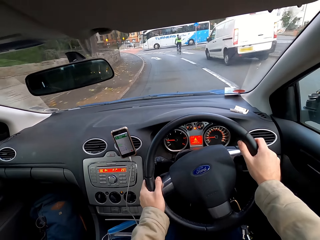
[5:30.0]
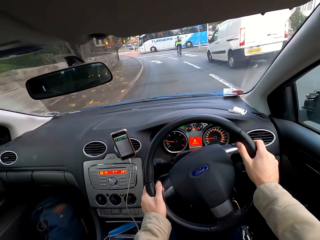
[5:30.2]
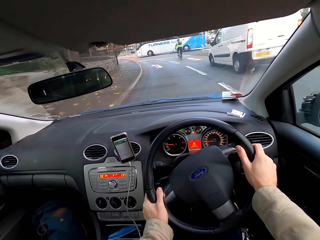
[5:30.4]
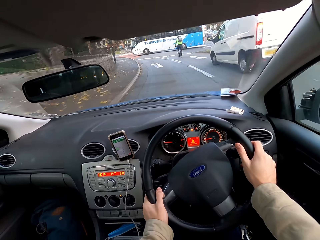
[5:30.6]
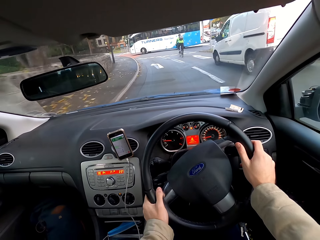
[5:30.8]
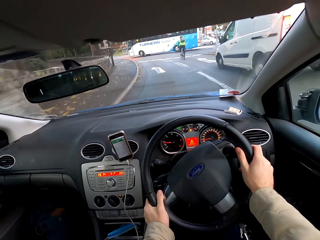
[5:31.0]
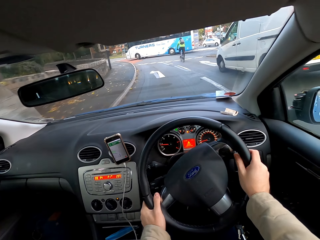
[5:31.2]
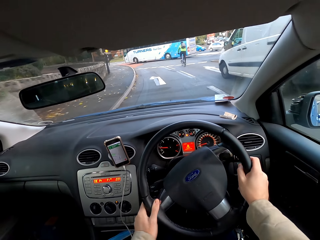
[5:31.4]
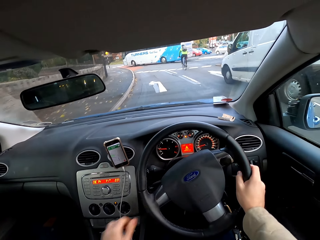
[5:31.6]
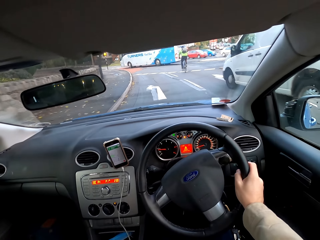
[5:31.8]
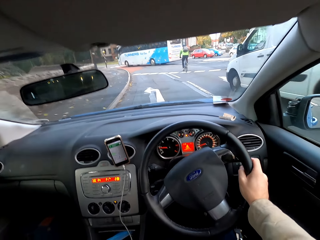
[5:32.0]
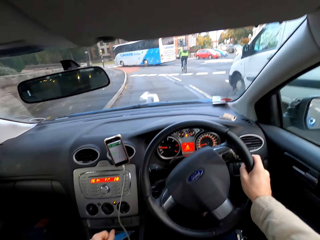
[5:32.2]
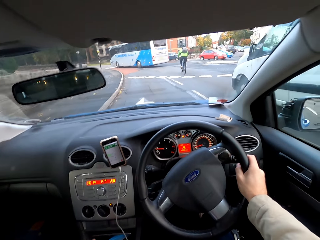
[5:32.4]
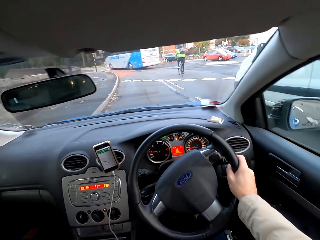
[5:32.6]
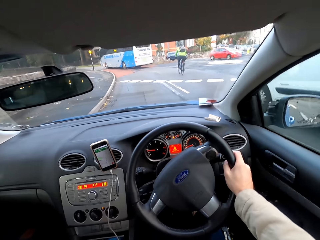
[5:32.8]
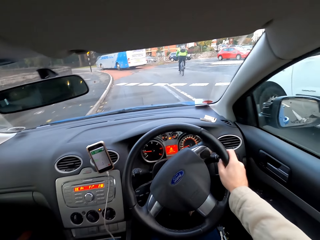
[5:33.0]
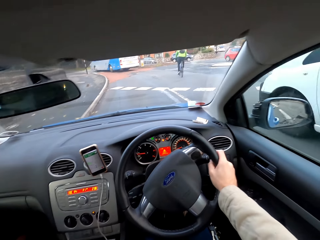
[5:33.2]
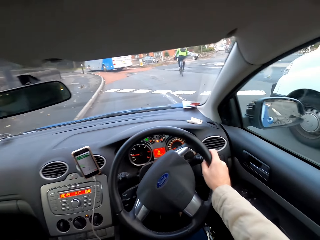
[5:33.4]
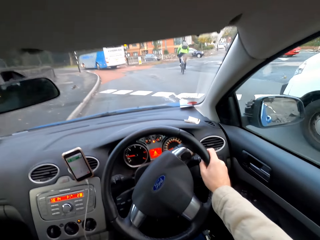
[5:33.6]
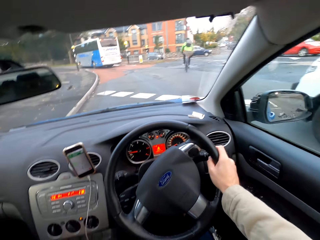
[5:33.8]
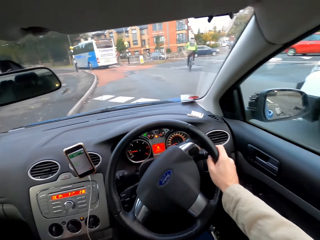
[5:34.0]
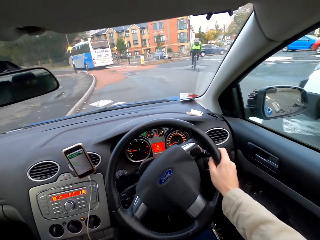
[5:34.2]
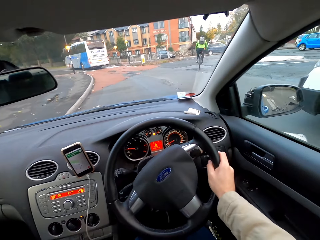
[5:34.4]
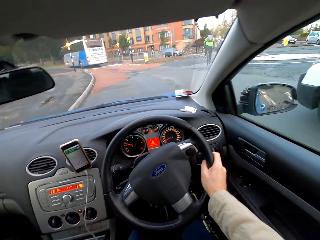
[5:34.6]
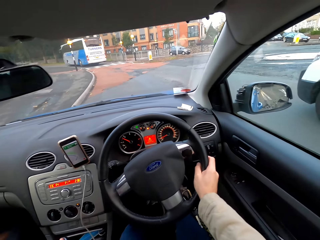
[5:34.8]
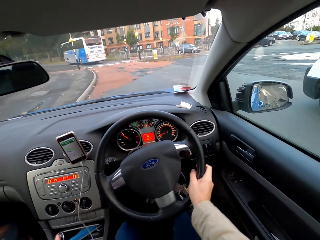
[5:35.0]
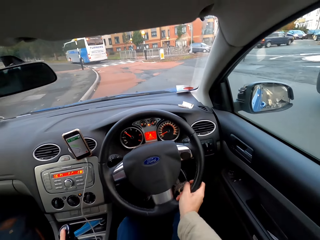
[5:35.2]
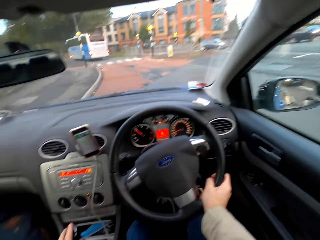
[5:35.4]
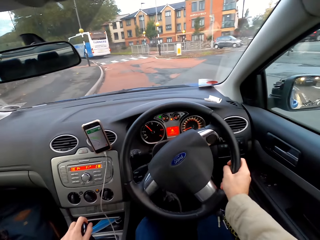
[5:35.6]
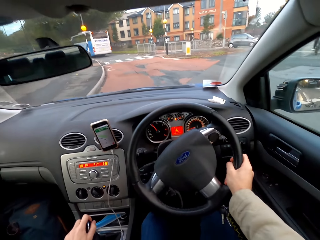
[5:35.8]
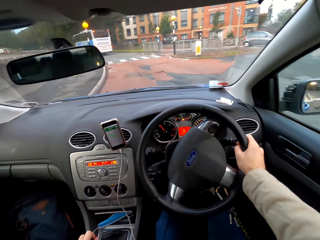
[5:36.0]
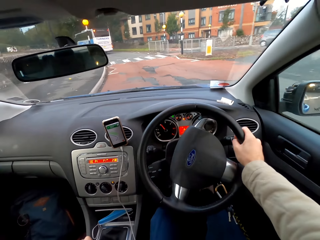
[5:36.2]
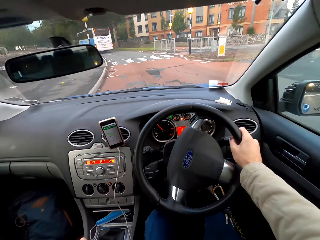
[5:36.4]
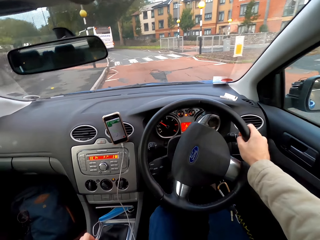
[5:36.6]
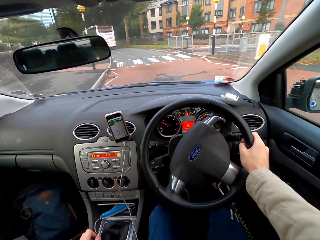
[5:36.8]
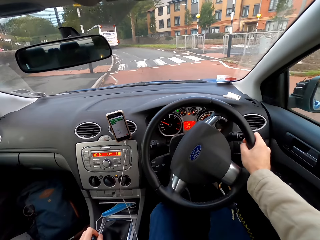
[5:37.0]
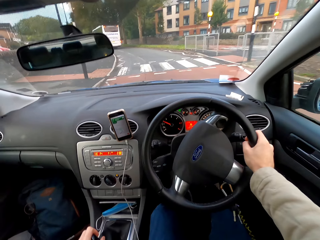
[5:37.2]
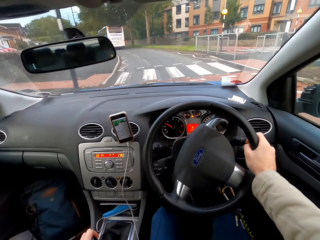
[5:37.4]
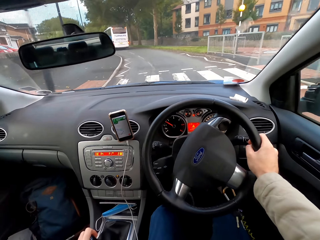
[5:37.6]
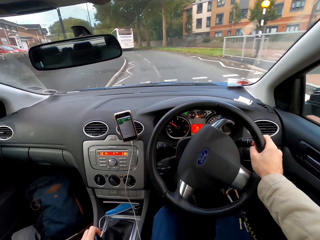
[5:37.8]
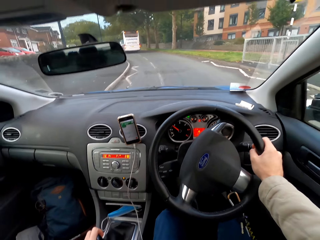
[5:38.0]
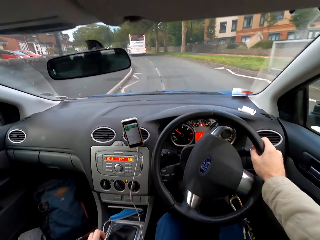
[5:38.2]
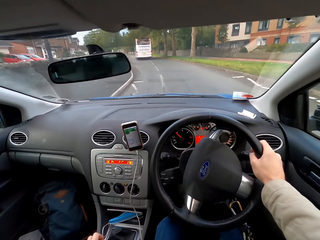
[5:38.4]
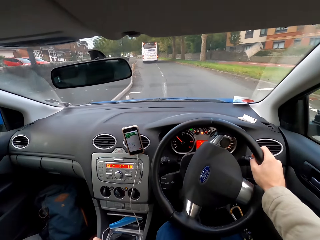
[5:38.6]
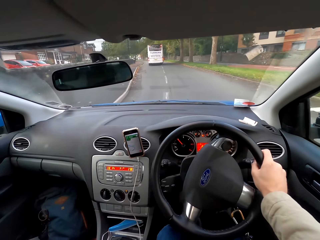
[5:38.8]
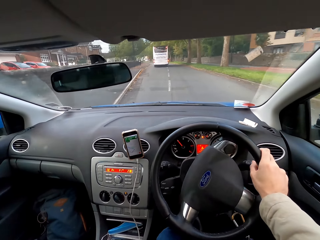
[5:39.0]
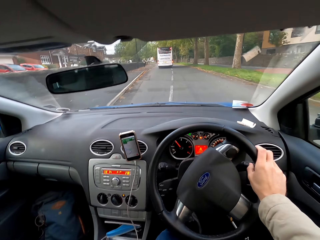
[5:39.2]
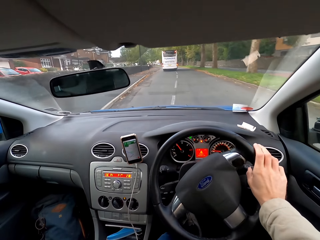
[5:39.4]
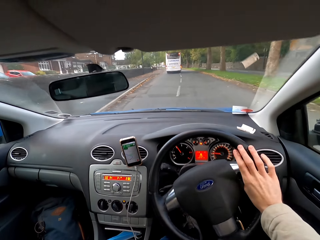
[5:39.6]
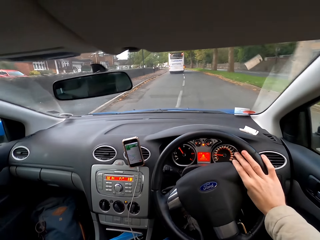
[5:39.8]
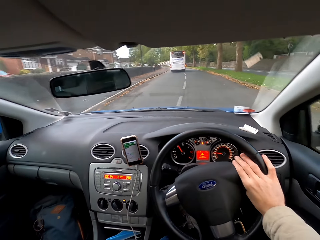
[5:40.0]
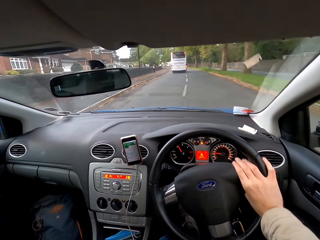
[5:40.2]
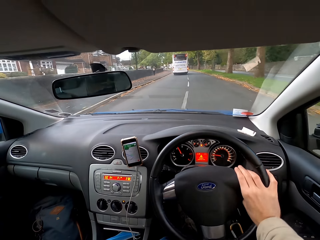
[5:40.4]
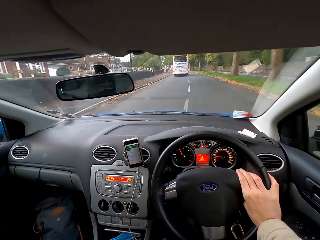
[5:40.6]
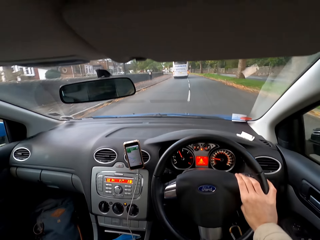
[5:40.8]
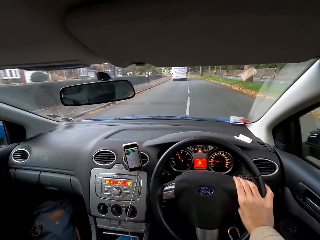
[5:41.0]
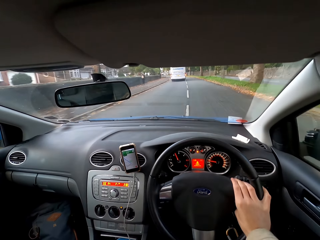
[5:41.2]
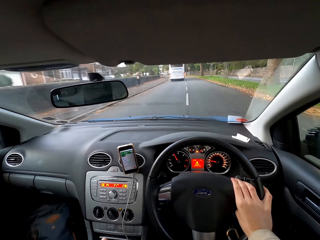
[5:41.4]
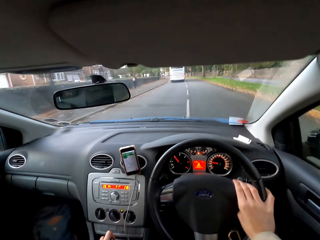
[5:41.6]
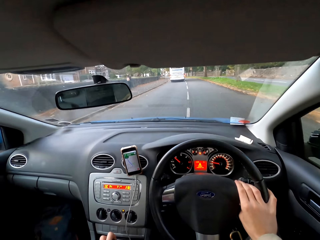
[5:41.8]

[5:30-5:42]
The camera wearer removes his left hand from the car steering. He drives past a white bus. He operates the car's gear in his car with his left hand.

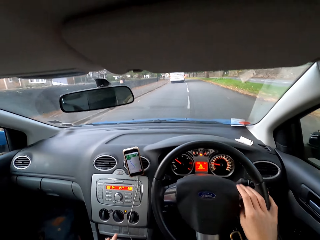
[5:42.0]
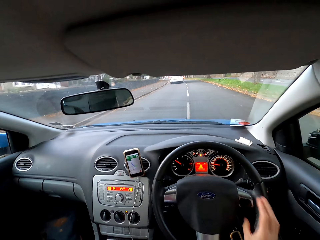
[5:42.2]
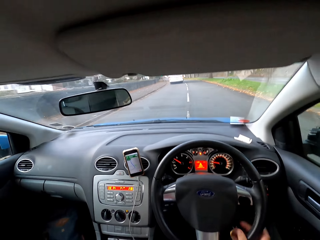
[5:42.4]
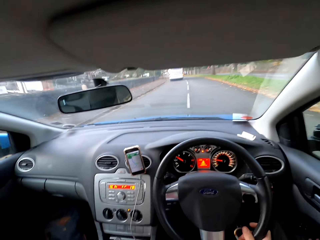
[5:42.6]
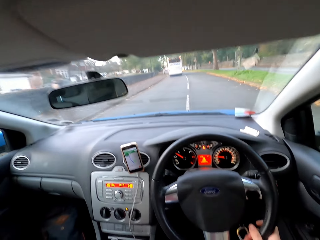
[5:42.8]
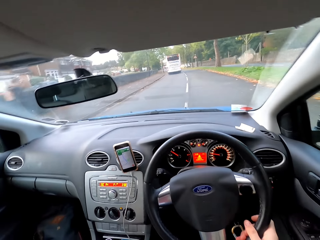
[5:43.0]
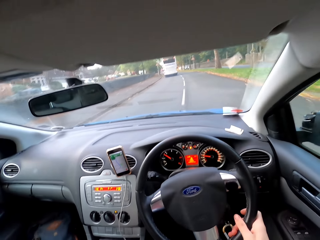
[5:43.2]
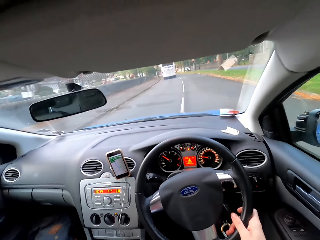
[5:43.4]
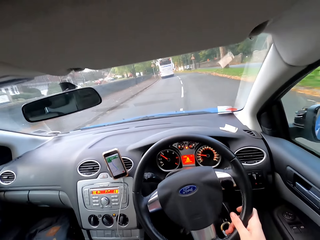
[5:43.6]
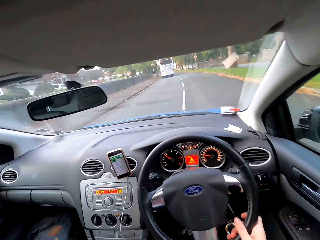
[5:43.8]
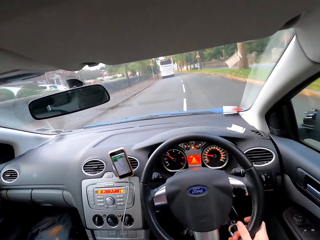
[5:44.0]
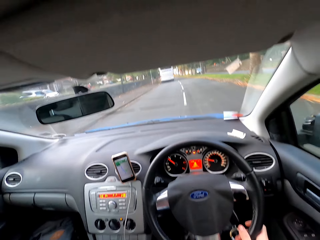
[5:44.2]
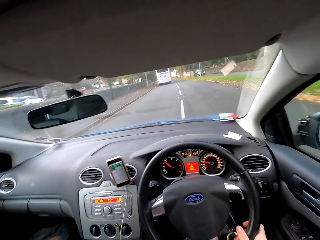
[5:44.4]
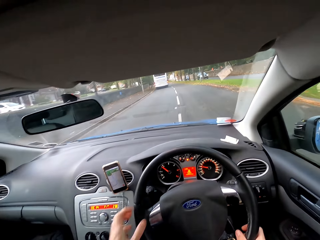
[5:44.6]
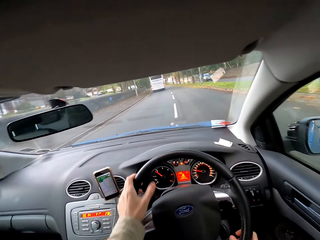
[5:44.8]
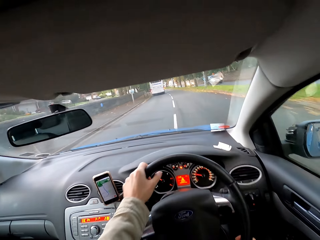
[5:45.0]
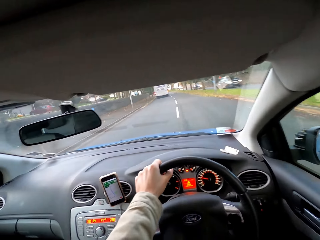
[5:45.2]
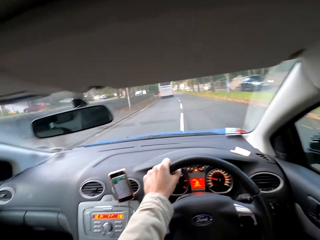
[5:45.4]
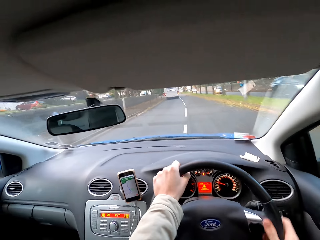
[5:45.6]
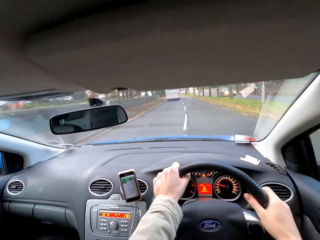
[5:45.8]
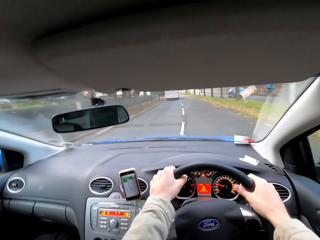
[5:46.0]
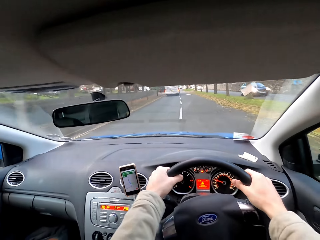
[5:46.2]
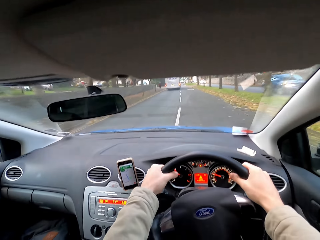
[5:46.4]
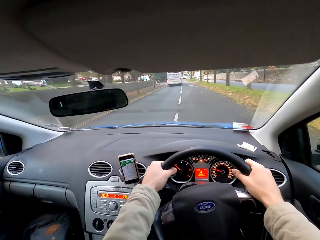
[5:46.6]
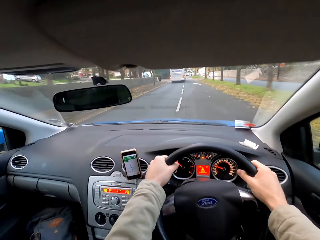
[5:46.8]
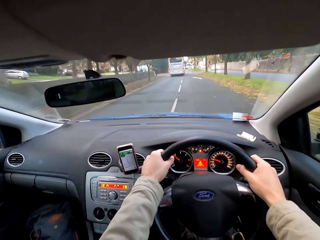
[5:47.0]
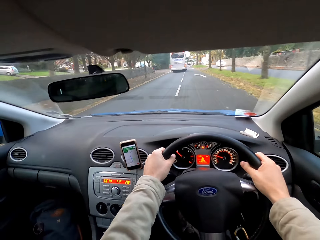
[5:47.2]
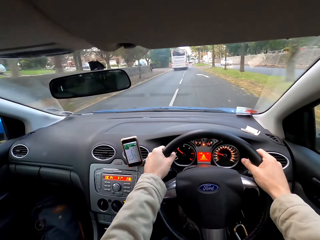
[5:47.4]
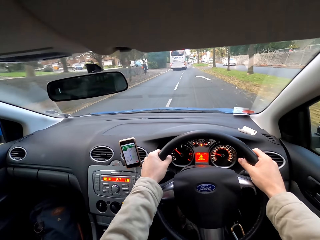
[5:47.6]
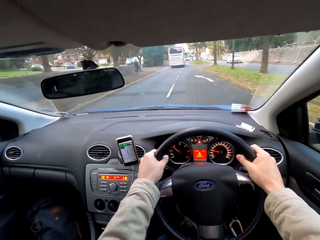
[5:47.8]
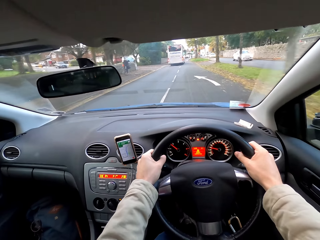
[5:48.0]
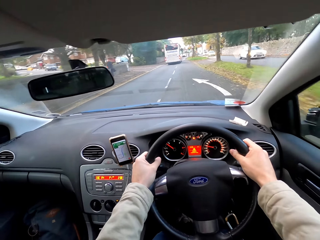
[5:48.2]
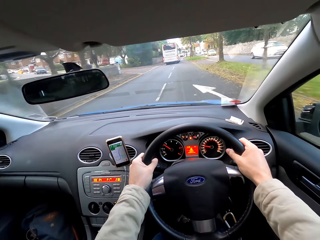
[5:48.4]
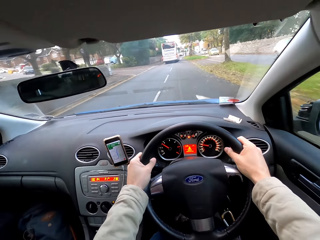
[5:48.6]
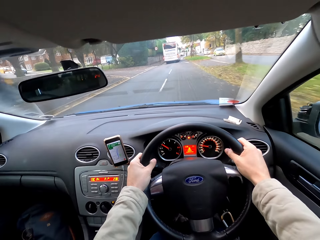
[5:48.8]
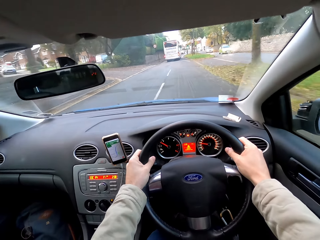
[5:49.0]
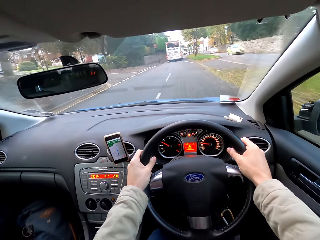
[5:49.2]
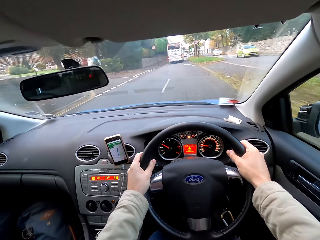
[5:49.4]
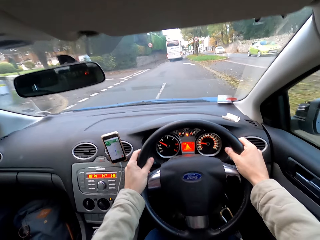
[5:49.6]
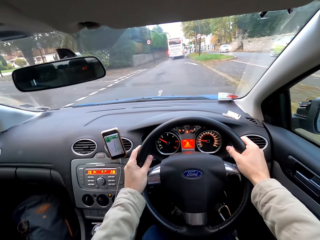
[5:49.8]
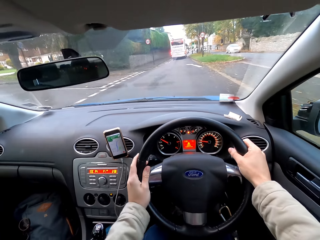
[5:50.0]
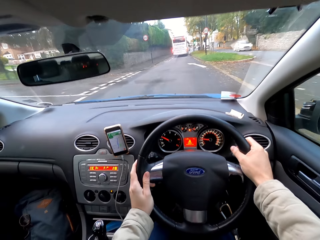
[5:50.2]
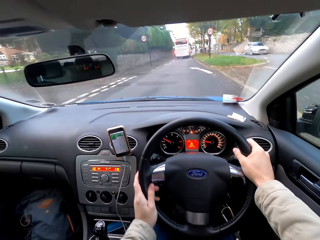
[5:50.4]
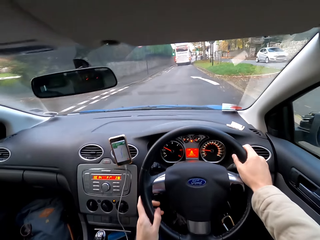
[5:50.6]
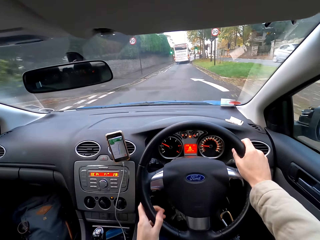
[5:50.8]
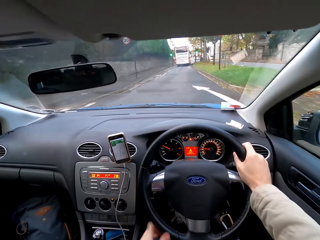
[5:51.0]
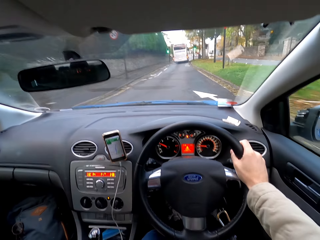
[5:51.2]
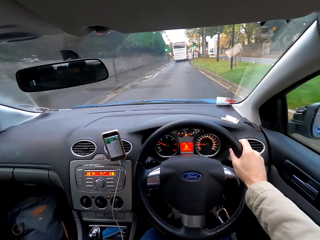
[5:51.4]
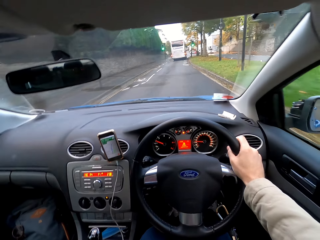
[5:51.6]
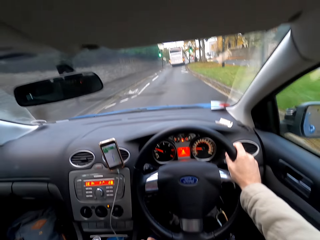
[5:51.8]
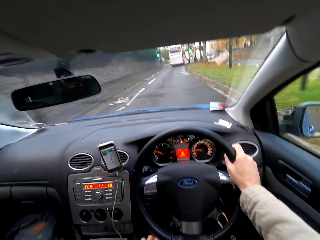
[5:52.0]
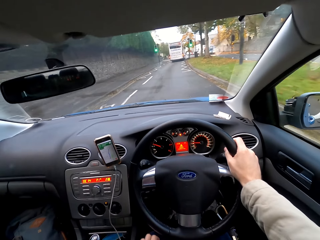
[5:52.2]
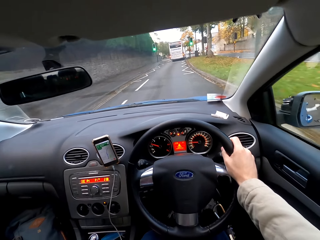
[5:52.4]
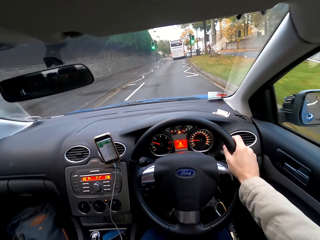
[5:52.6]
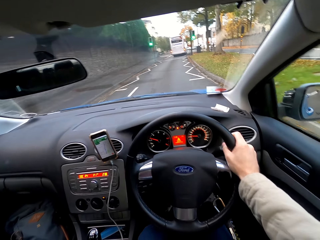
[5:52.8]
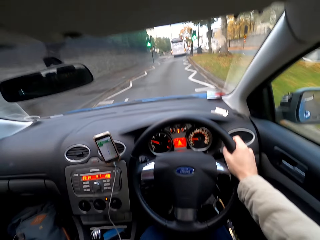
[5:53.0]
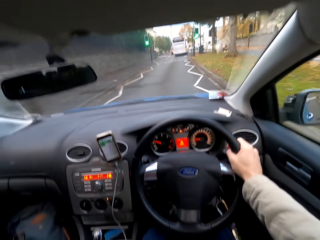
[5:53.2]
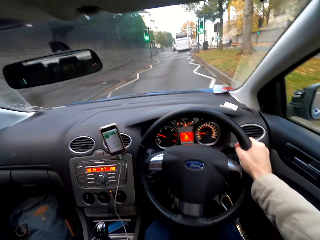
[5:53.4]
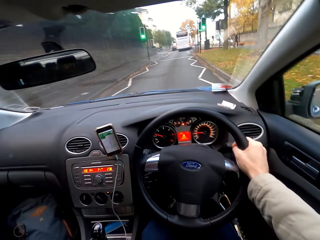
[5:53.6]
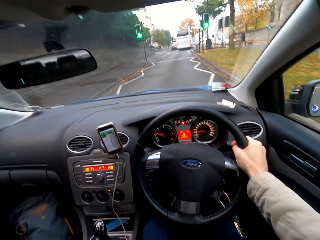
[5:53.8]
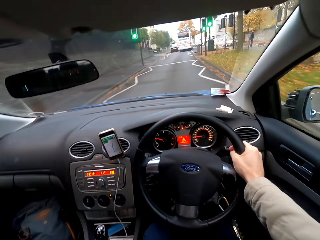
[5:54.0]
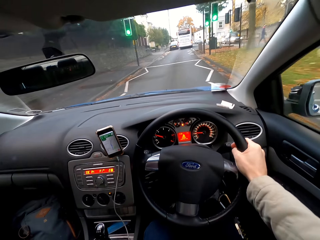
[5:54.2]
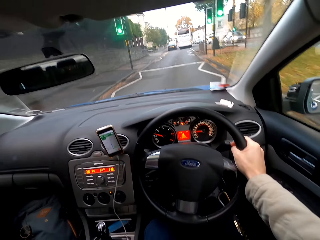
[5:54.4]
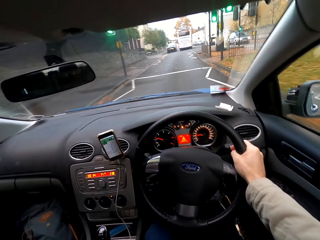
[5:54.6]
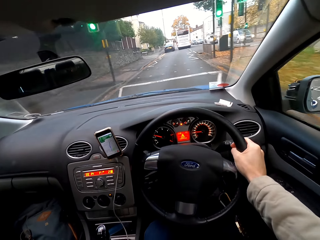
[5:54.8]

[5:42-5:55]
The camera wearer holds the steering of the car with his left hand. He drives the car on the road with both hands. He removes his left hand from the car steering. He drives the car on the road with his right hand.
